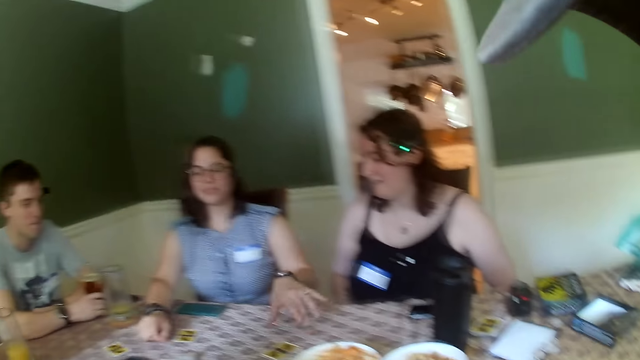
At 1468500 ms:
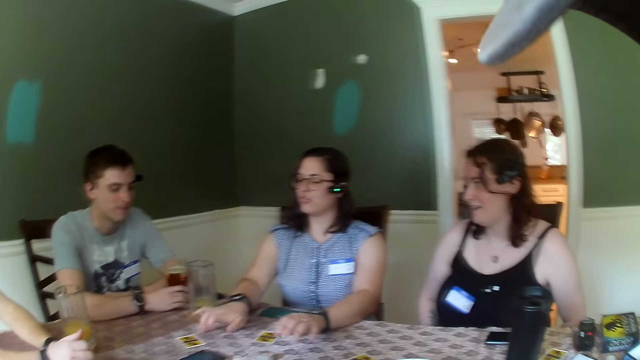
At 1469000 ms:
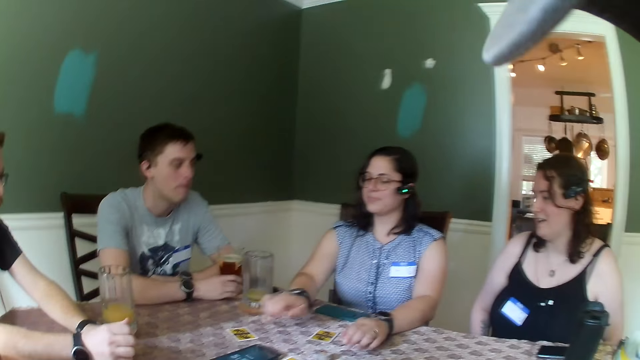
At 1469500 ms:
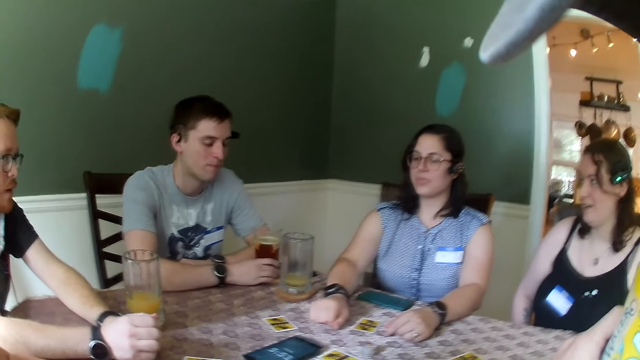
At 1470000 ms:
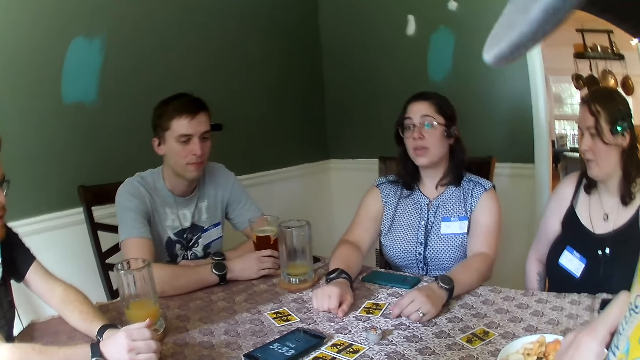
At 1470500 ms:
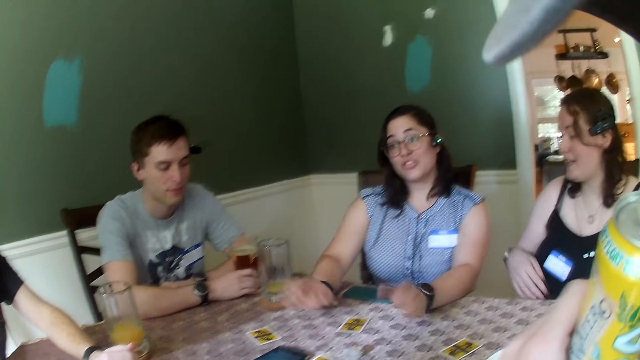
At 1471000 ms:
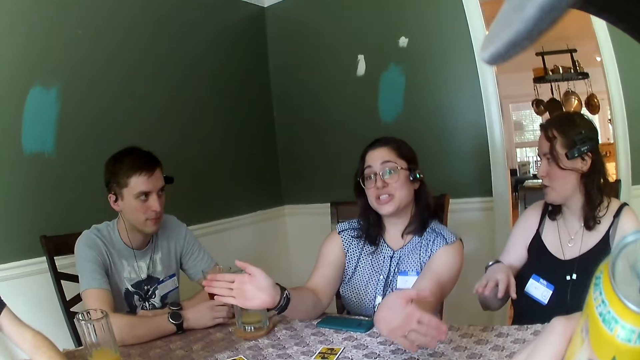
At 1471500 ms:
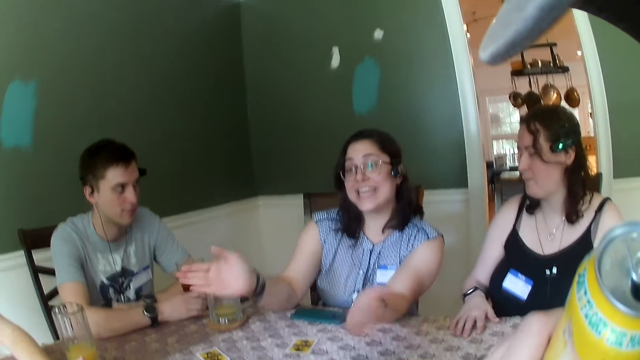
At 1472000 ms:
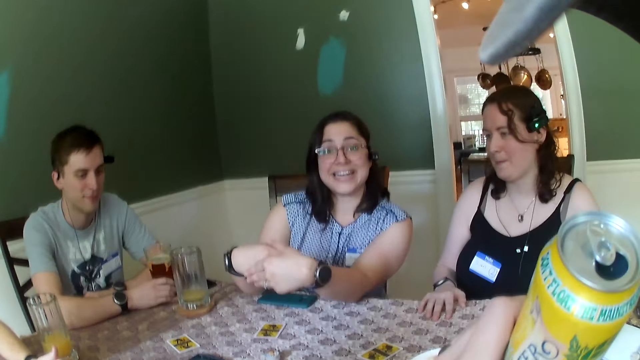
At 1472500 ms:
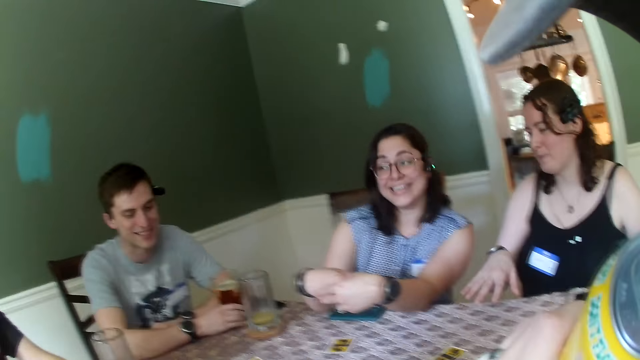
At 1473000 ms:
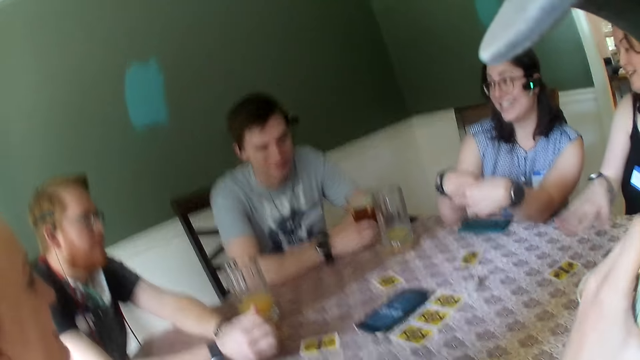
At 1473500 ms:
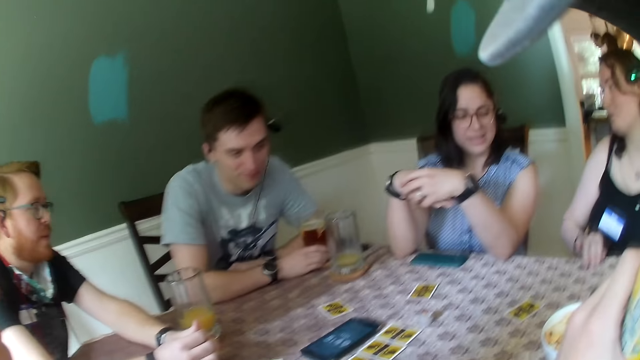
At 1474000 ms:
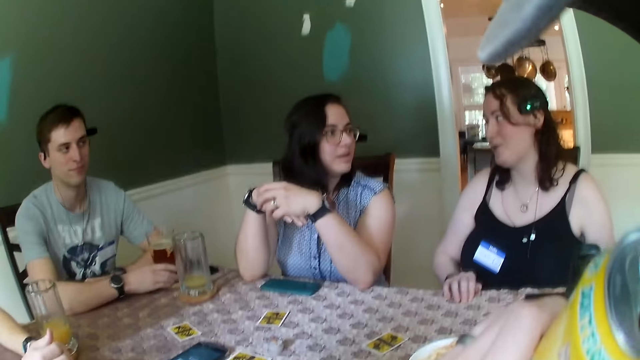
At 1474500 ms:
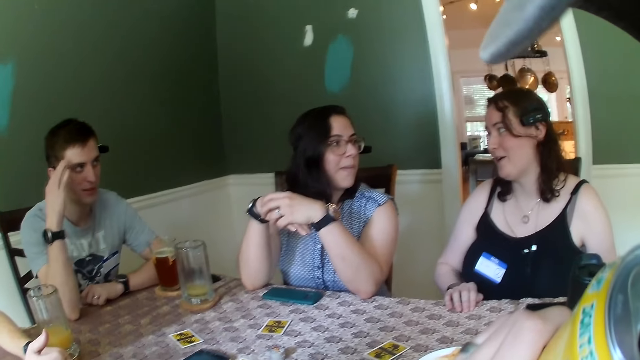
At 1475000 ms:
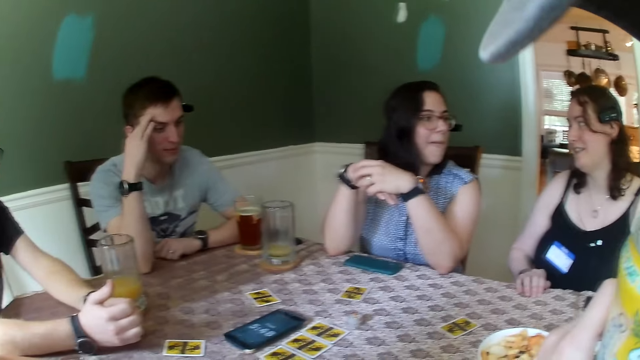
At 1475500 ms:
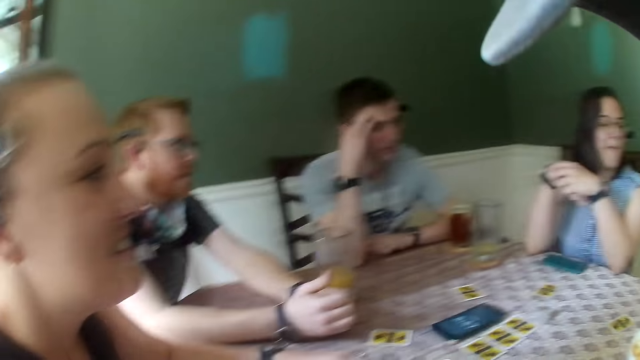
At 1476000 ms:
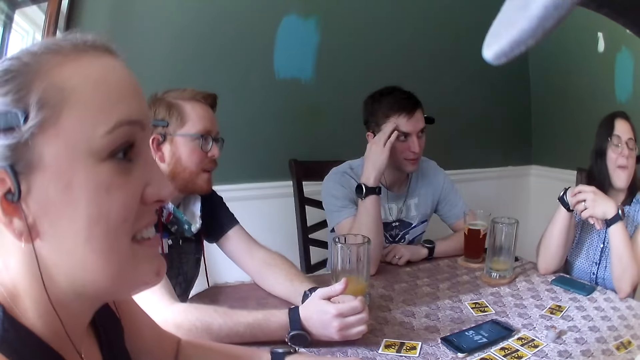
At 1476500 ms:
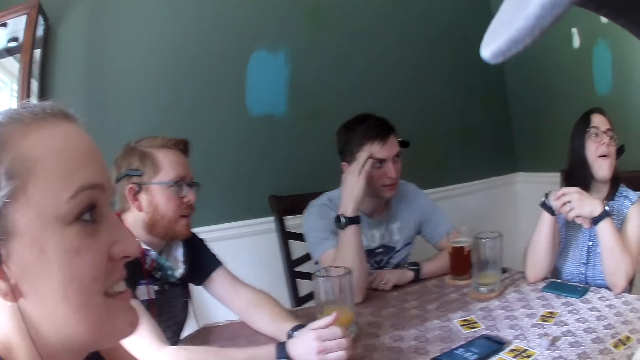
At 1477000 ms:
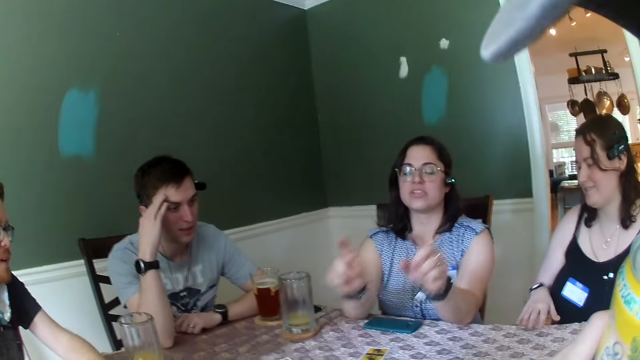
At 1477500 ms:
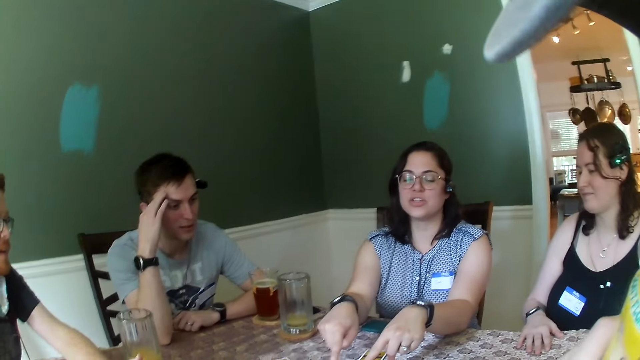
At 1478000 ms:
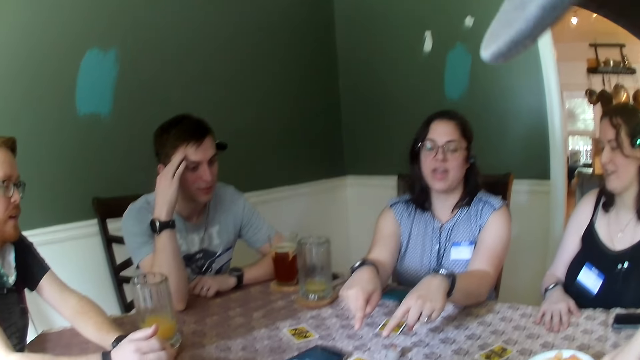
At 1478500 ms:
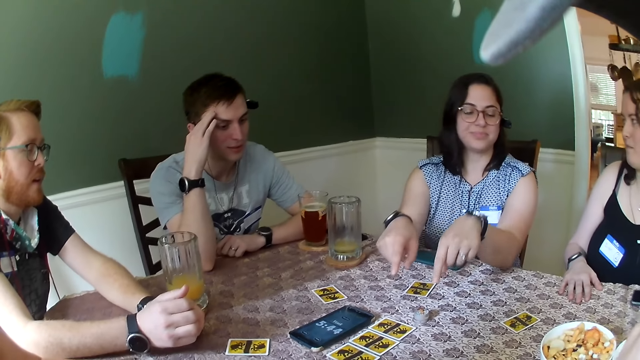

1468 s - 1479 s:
The camera wearer drinks from a canned drink in his left hand.

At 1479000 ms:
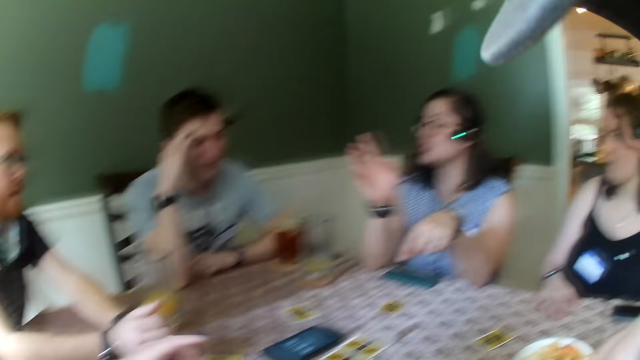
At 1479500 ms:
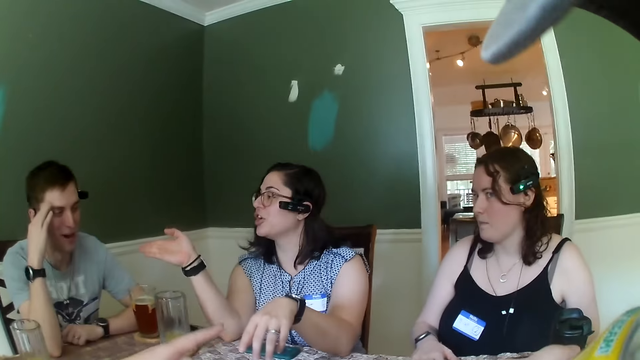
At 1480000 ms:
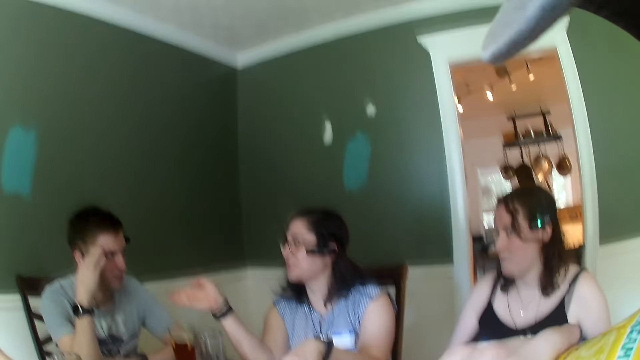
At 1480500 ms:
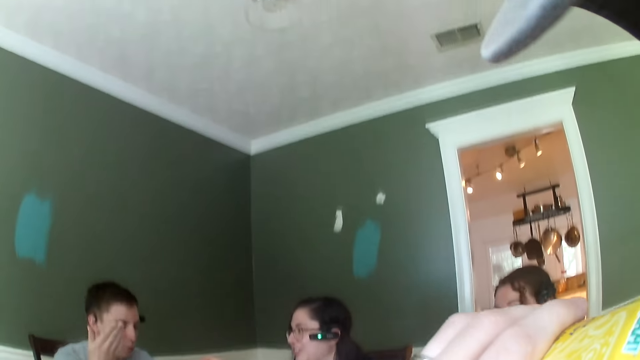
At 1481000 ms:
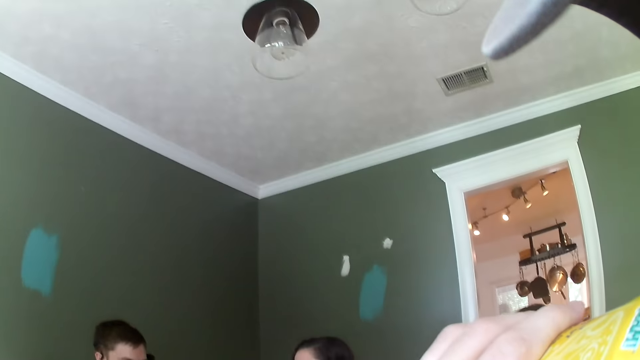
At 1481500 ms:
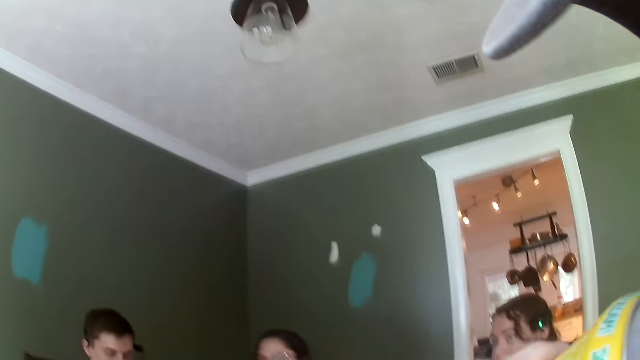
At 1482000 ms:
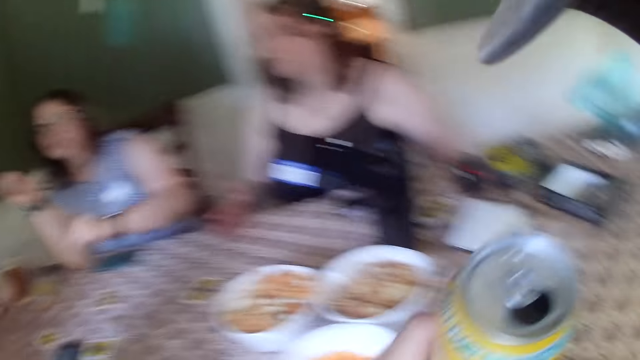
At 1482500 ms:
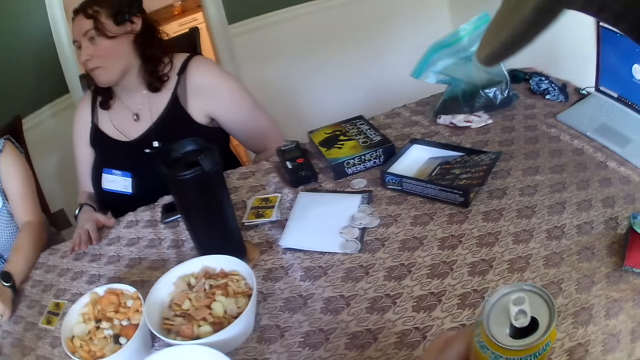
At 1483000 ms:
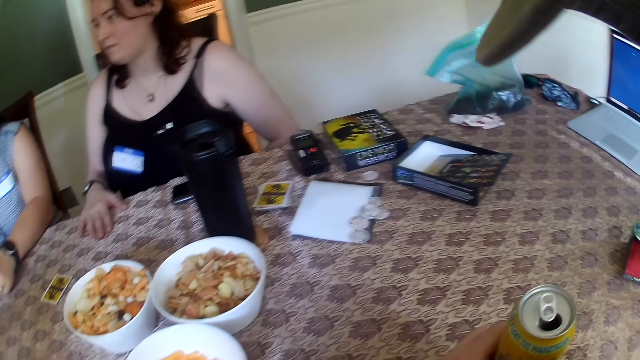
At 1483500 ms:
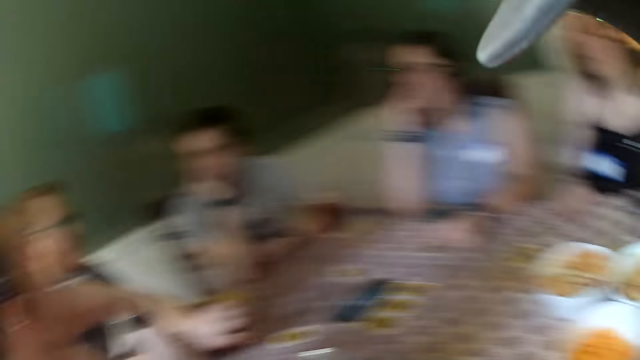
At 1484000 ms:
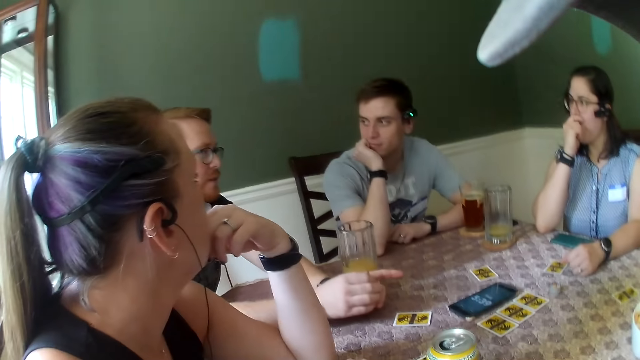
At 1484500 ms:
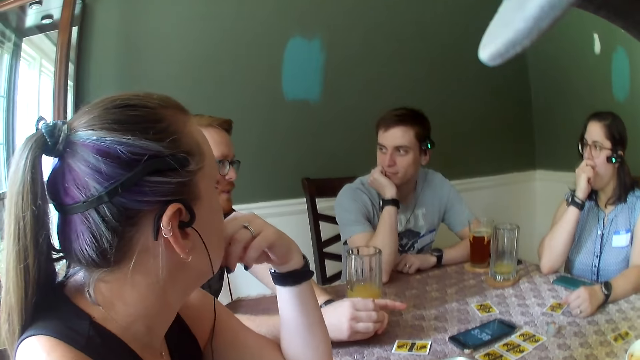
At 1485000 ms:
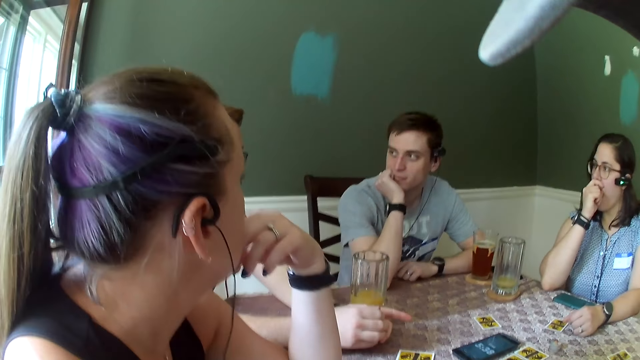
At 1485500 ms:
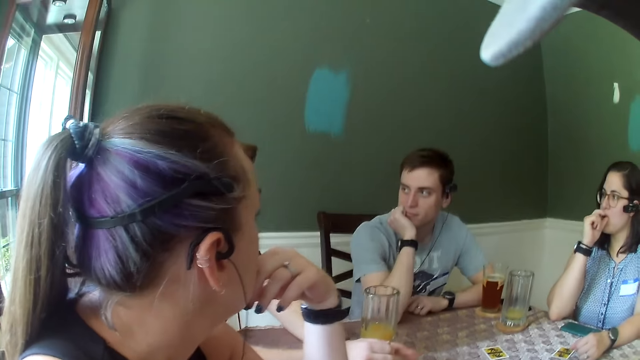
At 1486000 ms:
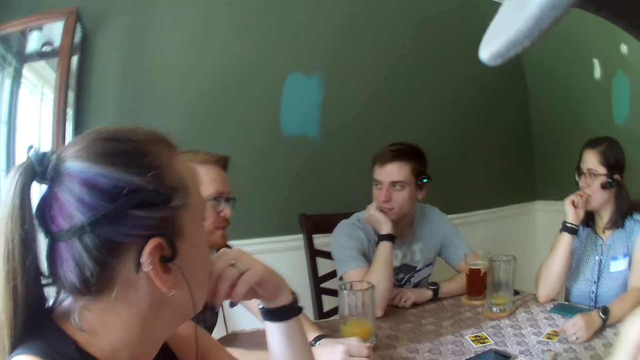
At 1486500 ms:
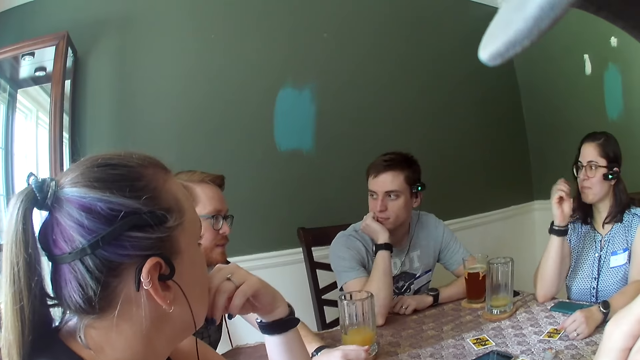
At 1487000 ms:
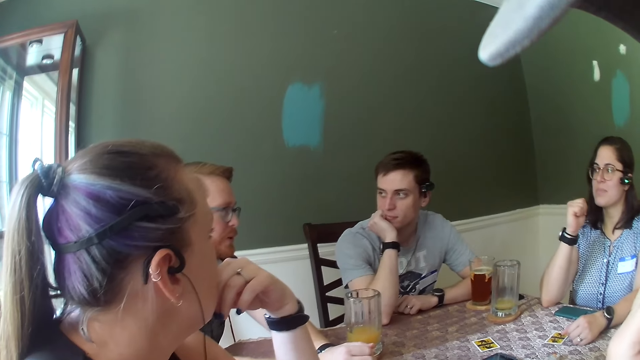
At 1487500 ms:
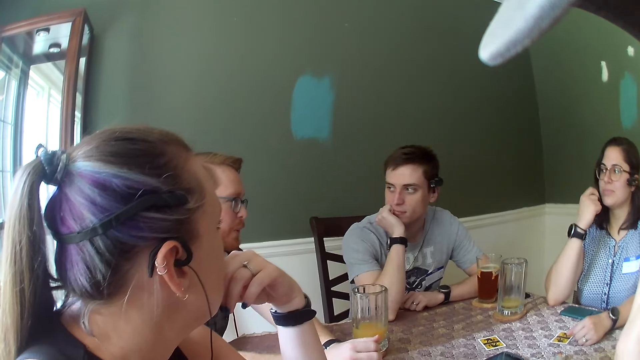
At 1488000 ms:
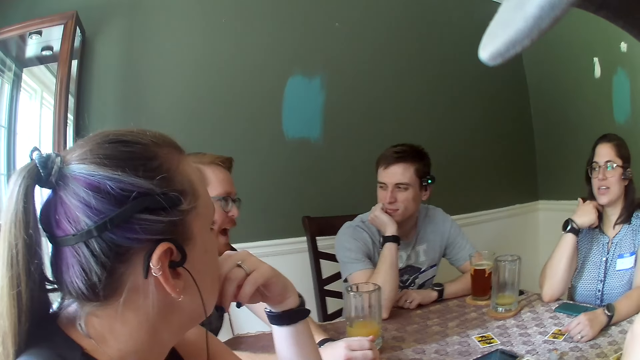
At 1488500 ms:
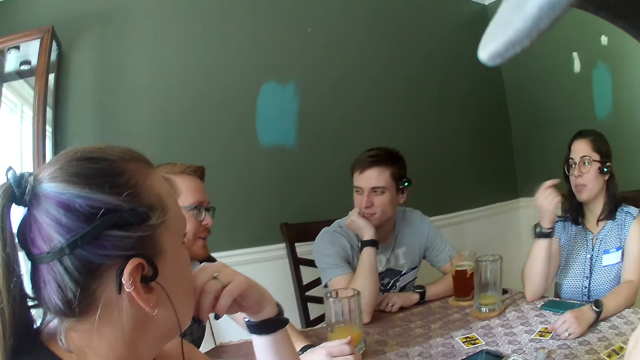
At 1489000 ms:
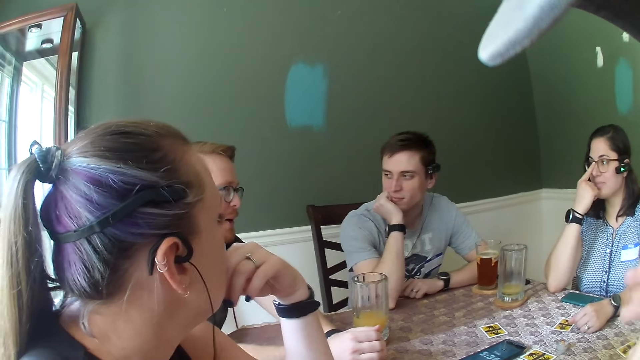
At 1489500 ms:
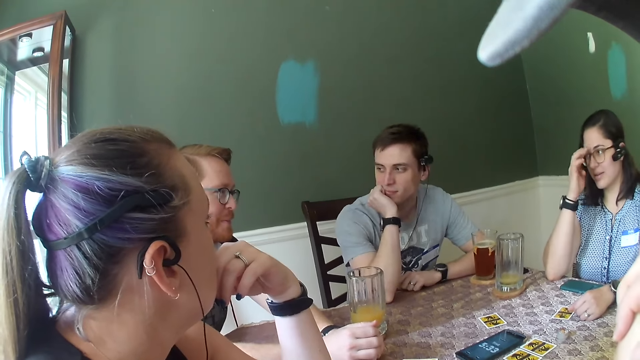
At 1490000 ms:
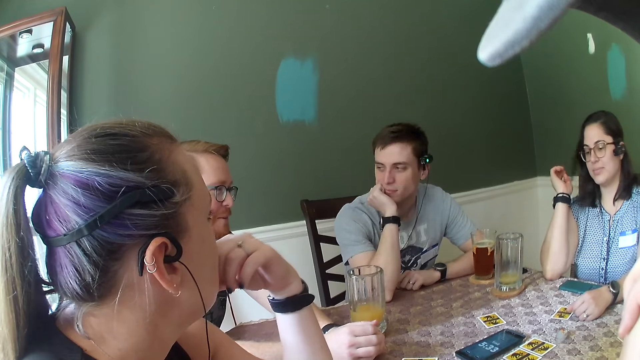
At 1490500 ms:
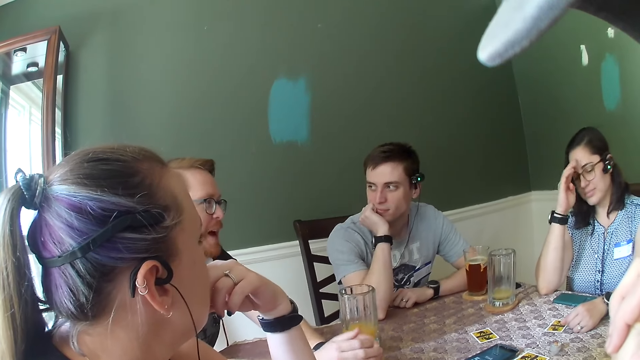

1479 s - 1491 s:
The camera wearer sips a drink. A man speaks to everybody on the table. The camera wearer places the canned drink on the table with his left hand.
